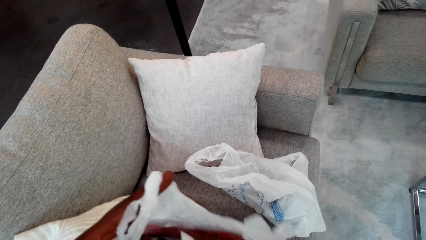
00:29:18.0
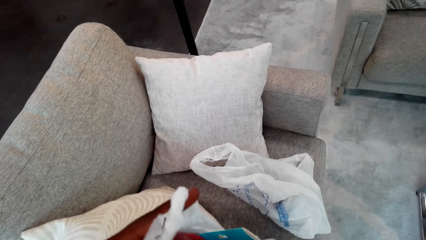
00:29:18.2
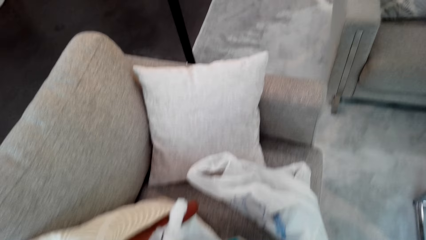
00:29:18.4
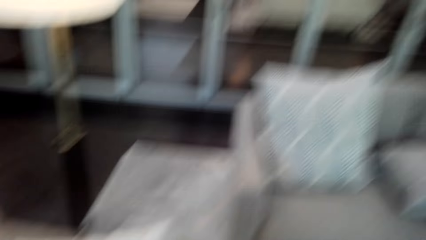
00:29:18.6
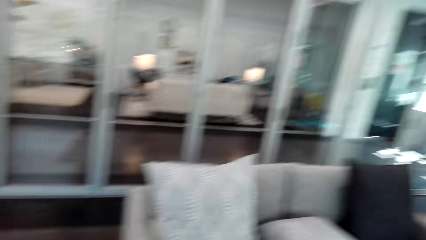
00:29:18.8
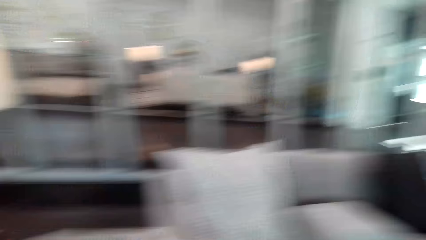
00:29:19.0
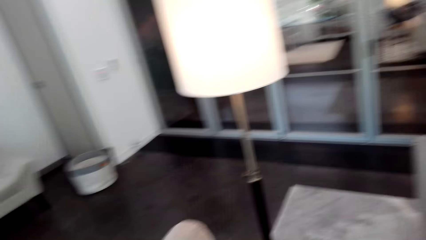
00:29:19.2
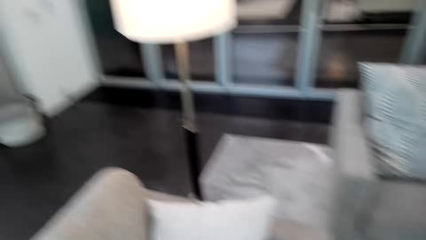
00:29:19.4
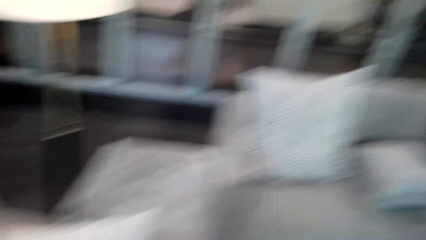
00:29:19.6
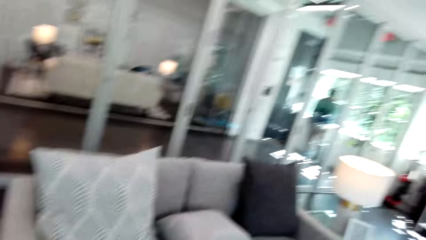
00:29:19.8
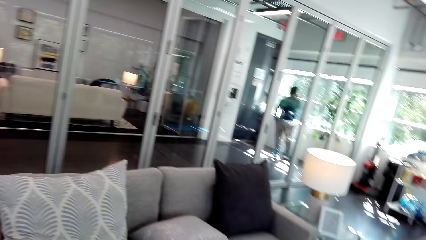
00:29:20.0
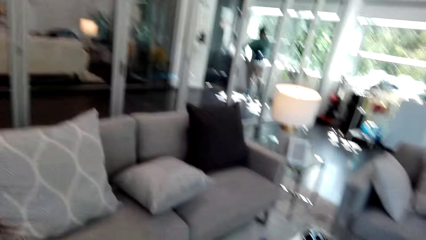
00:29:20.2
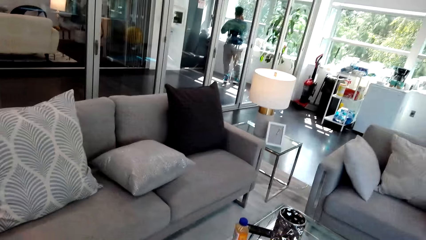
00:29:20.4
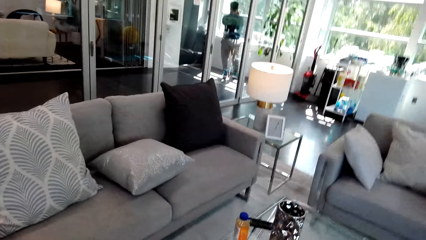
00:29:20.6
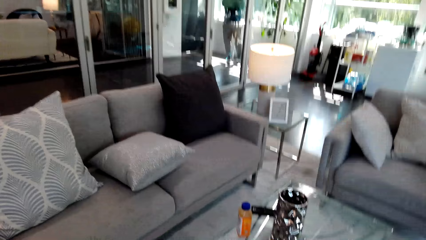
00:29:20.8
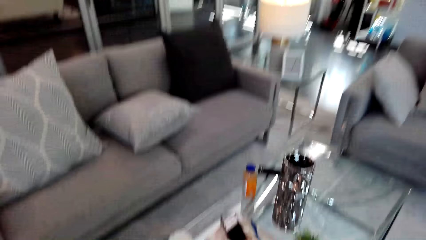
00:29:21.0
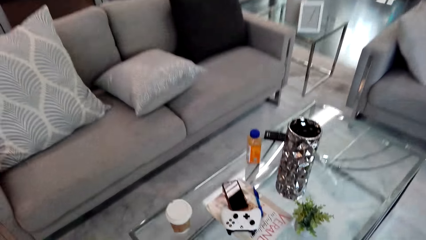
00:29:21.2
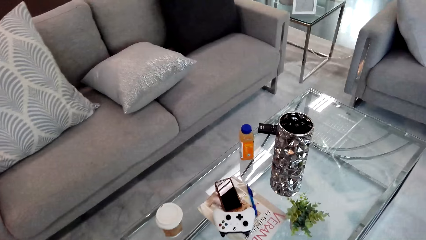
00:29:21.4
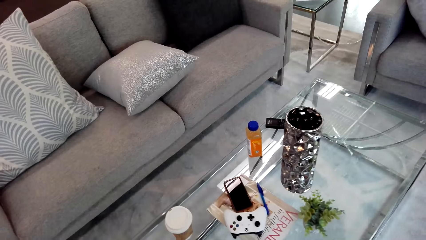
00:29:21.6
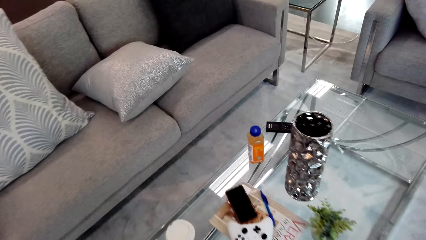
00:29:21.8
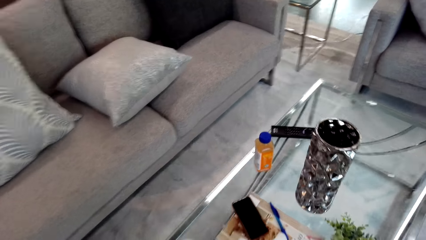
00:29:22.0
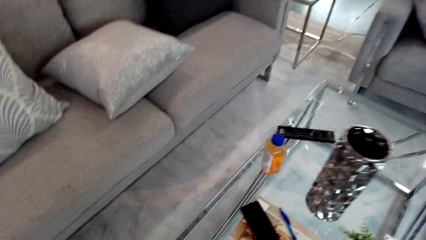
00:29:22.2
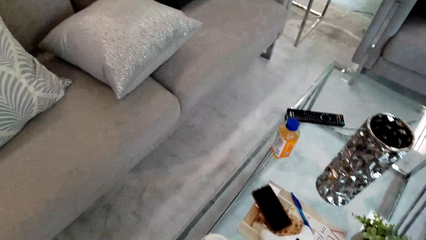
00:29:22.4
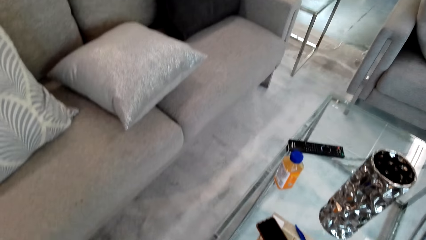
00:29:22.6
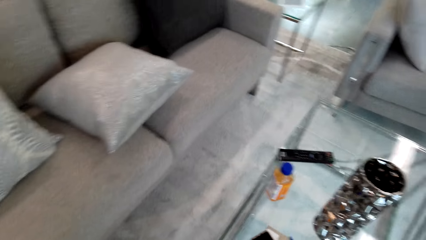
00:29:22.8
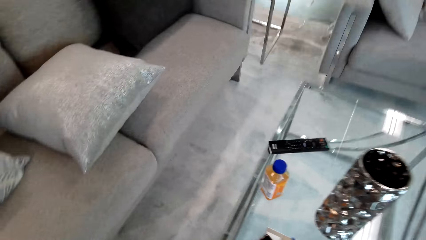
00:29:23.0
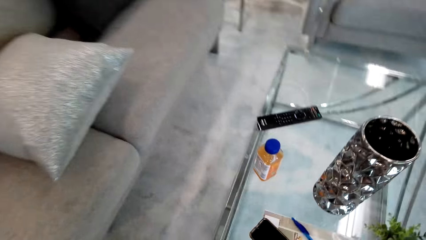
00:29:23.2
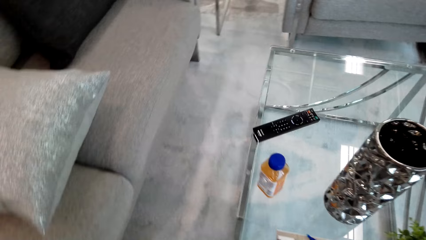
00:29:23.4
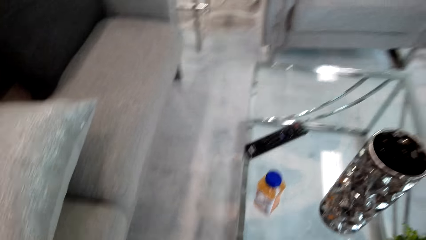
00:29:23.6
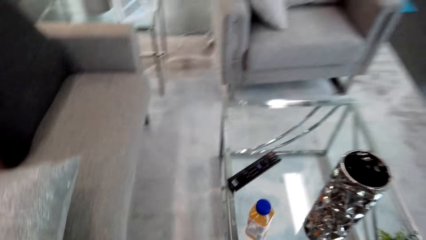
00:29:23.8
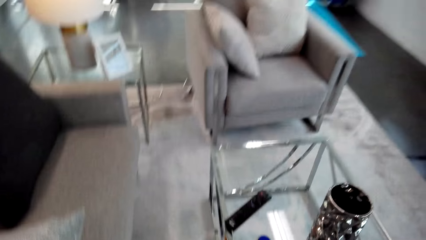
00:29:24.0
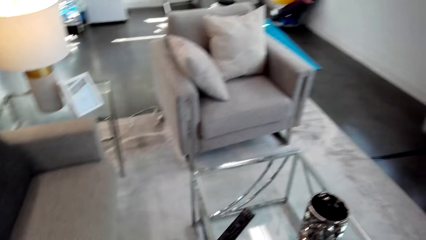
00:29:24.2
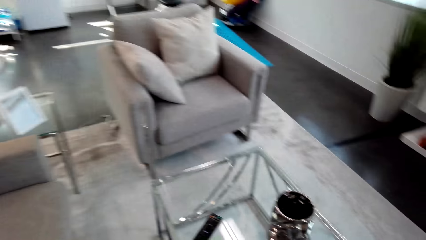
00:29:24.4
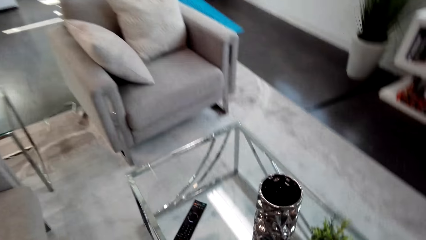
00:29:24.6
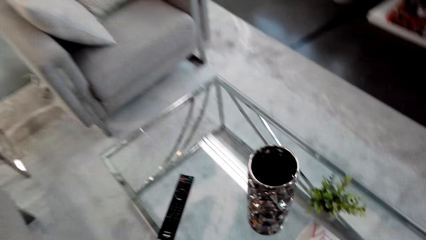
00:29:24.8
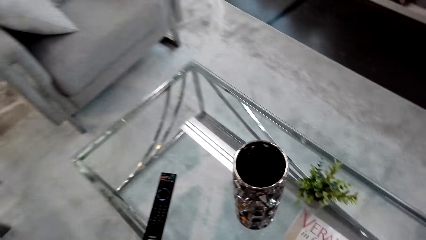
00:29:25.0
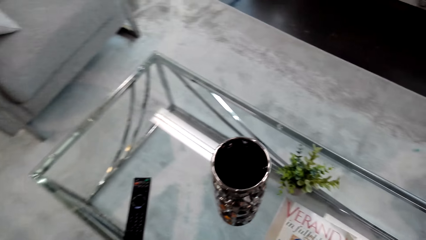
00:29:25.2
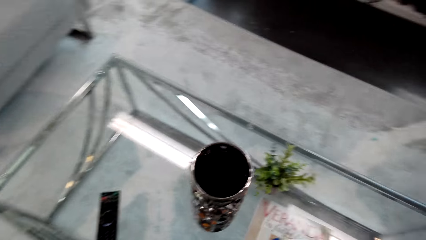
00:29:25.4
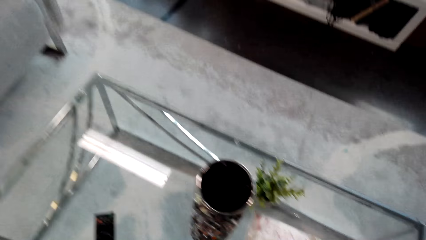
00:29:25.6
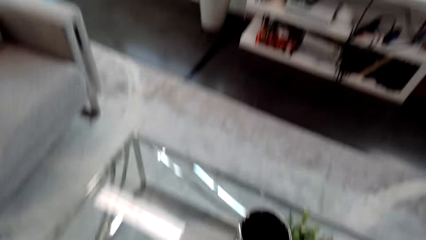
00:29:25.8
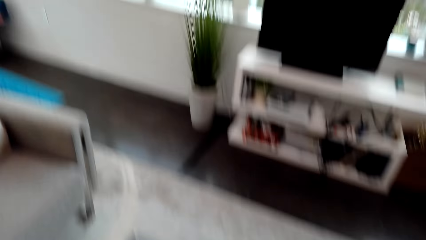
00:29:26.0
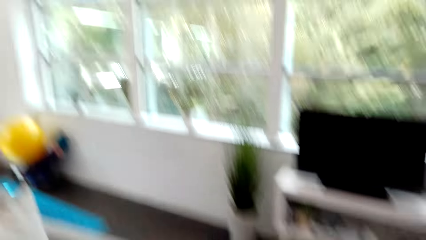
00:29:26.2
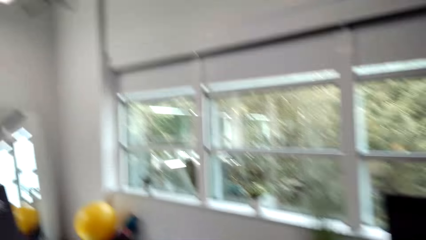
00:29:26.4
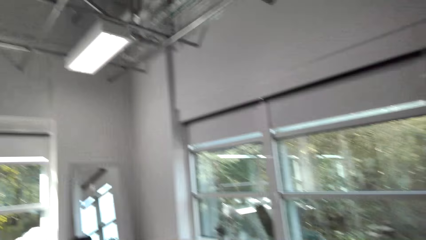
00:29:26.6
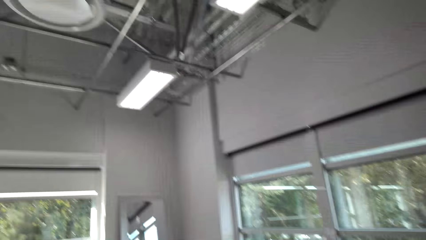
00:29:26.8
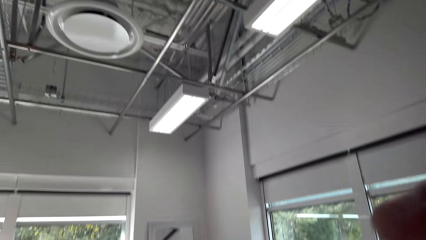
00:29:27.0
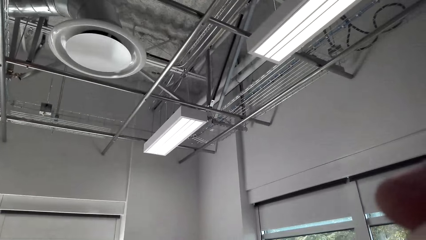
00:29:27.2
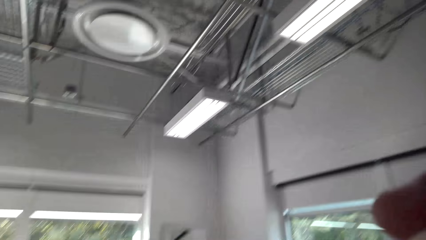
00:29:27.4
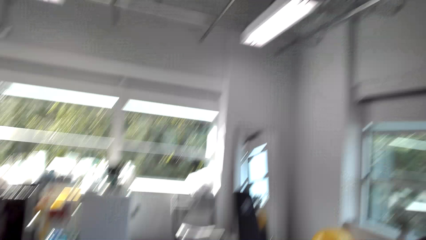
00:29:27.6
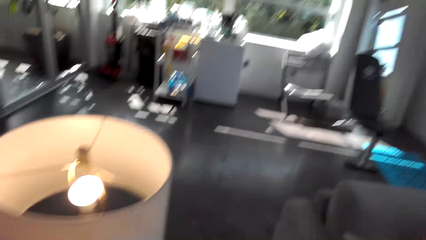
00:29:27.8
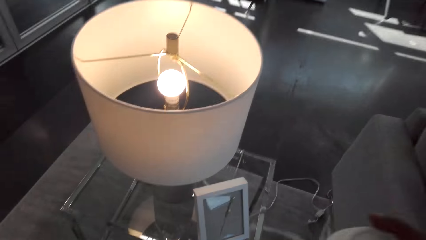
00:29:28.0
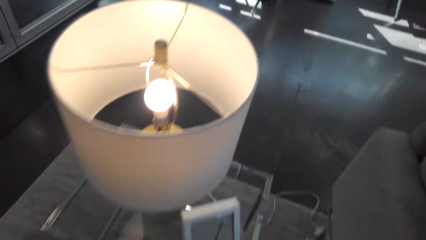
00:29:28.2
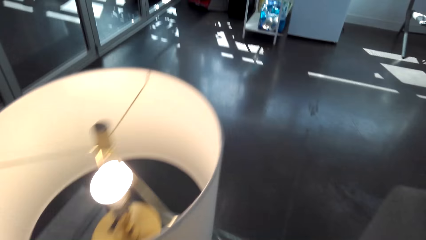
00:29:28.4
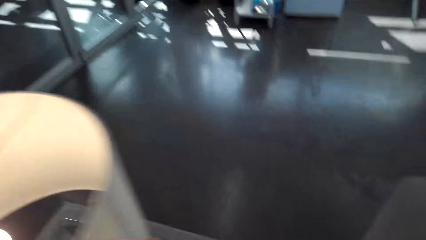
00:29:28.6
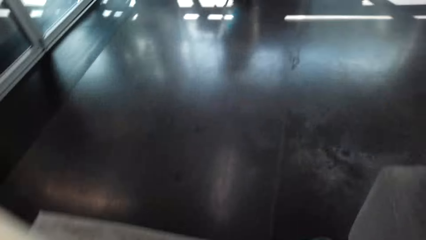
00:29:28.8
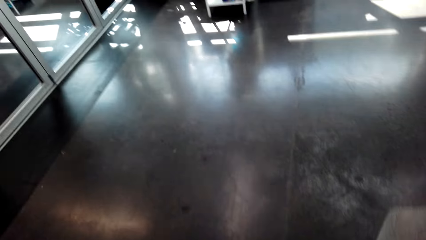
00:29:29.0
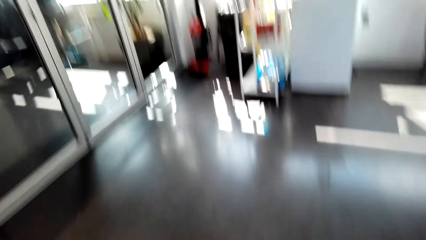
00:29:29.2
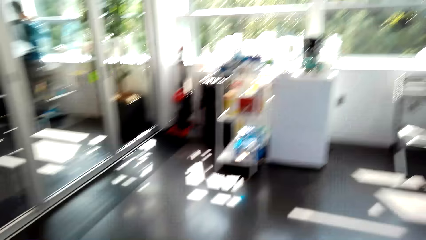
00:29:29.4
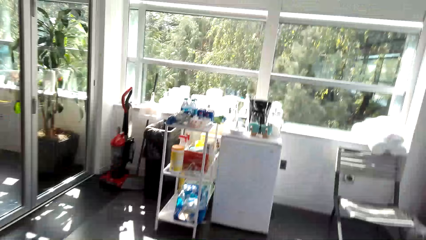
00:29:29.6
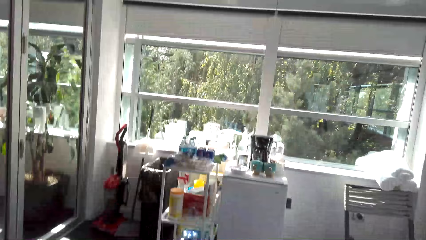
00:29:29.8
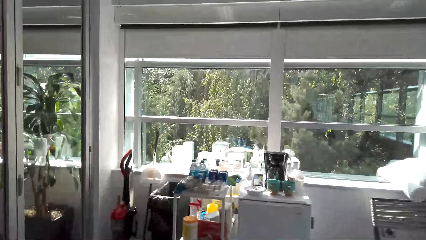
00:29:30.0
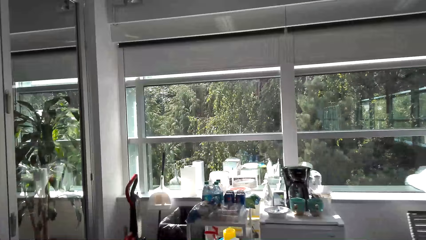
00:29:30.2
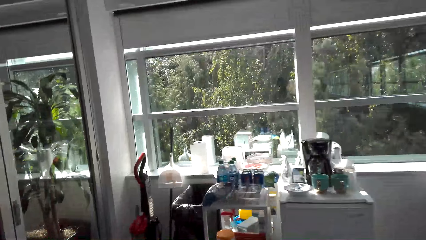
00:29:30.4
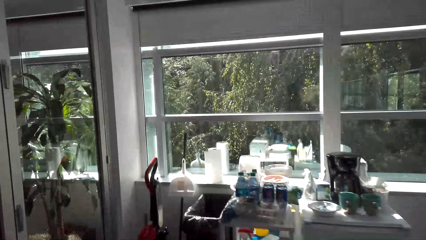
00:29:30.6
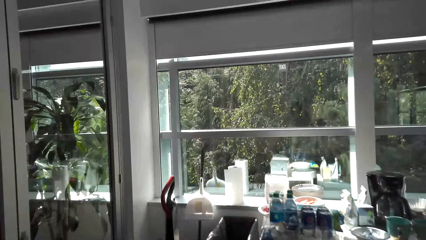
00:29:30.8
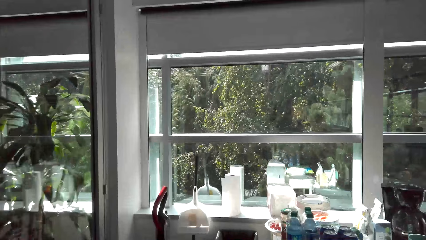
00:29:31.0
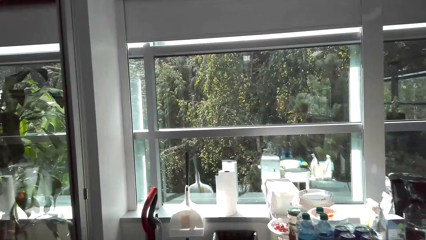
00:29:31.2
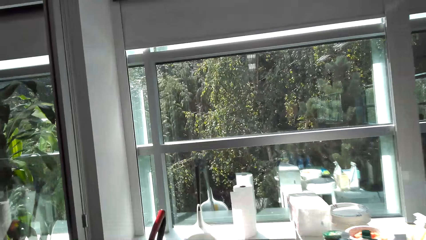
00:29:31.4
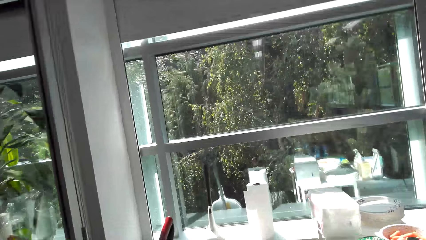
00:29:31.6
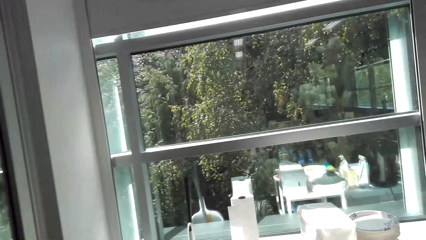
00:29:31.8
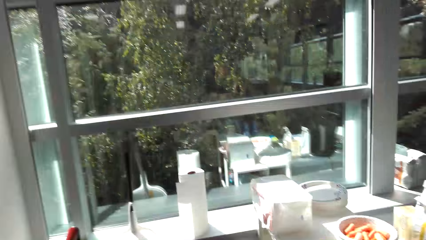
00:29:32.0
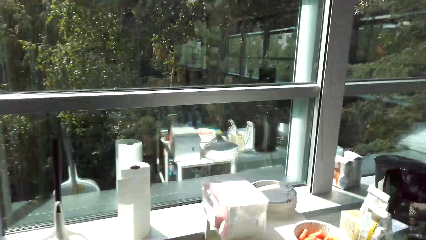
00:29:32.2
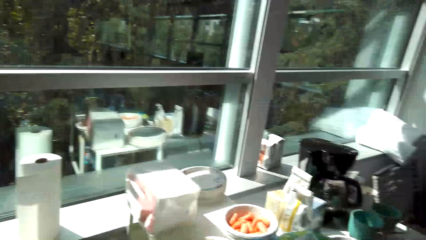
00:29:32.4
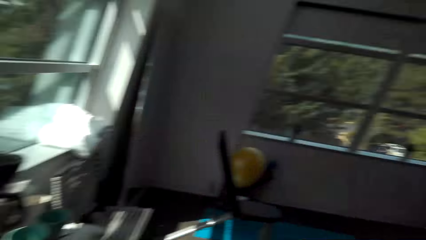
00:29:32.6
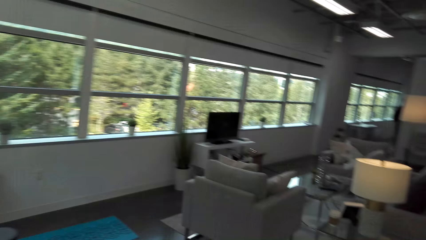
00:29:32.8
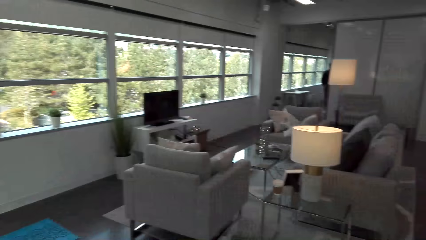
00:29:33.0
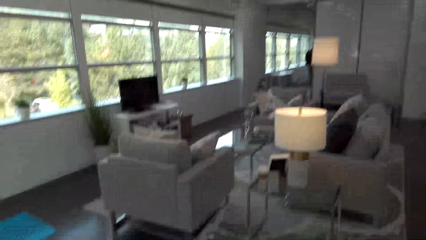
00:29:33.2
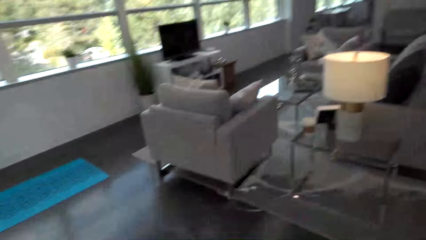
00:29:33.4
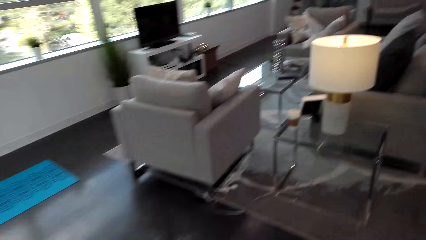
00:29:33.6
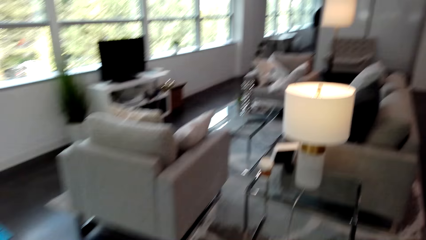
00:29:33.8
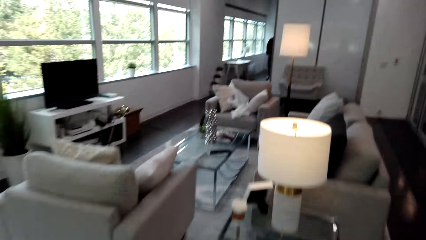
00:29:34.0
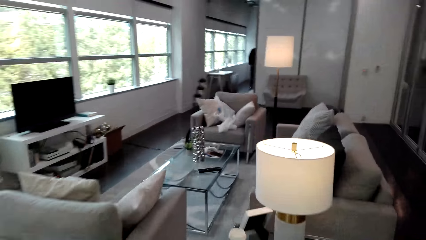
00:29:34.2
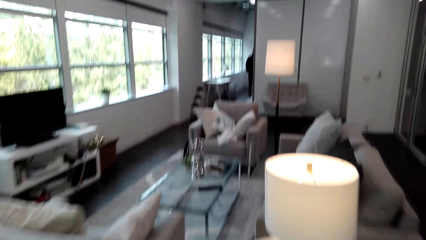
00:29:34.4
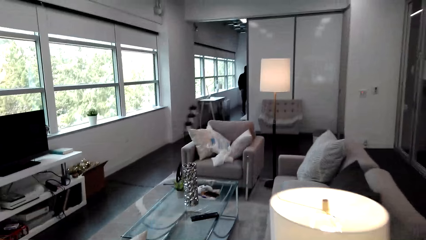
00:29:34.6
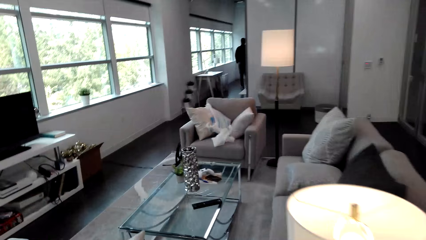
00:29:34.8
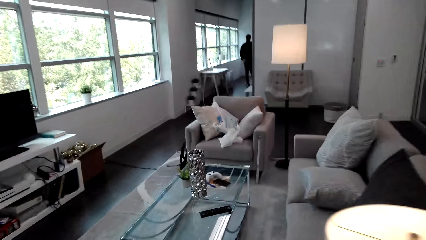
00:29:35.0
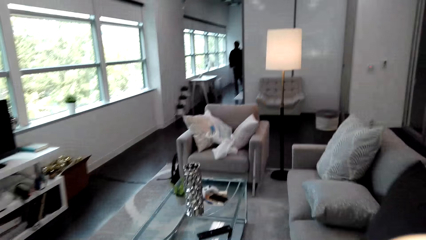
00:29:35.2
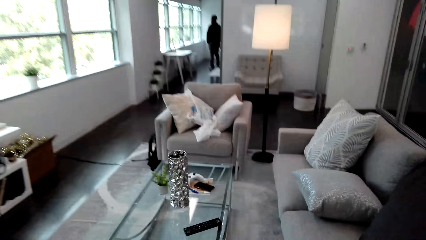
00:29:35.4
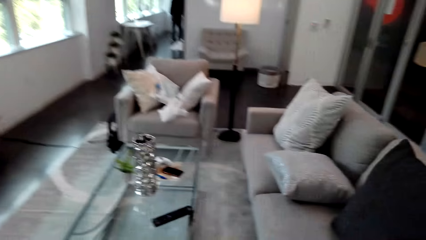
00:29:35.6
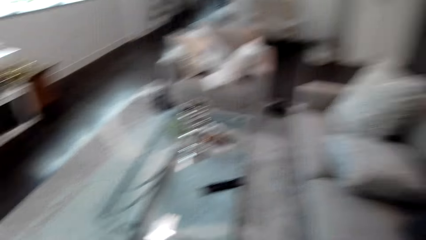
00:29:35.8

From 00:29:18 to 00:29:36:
The camera wearer walks around the house. They look around the house.
